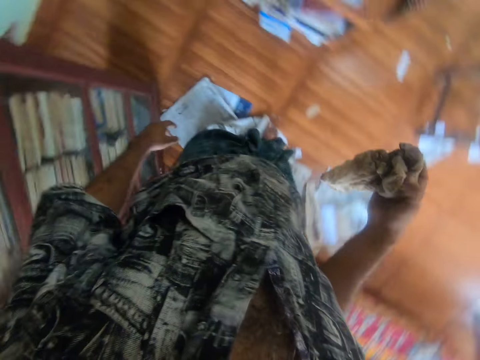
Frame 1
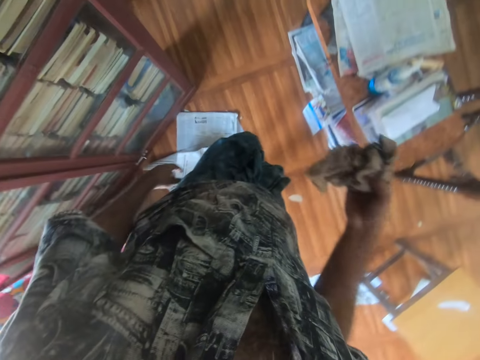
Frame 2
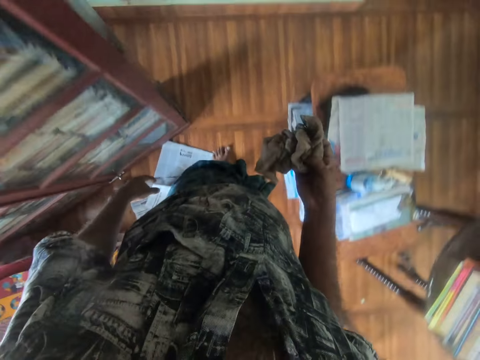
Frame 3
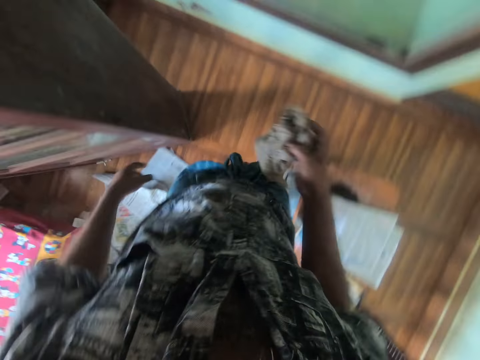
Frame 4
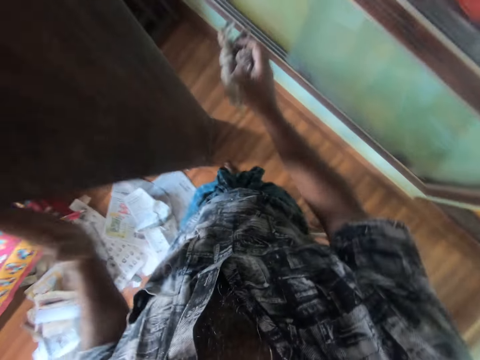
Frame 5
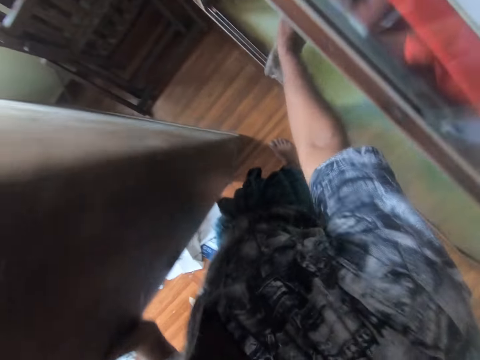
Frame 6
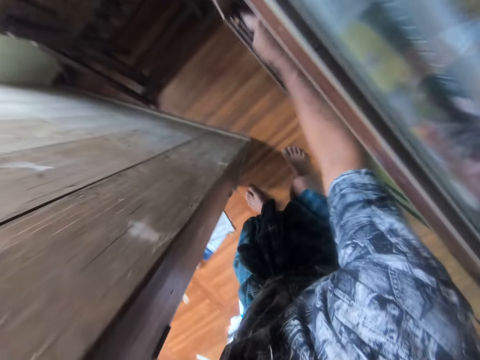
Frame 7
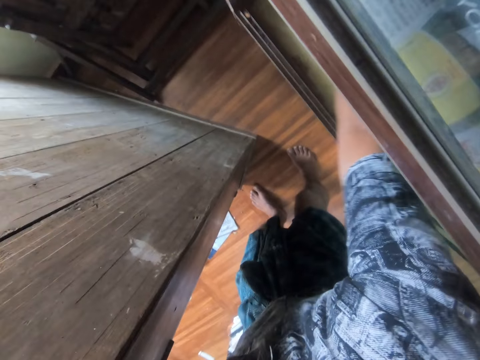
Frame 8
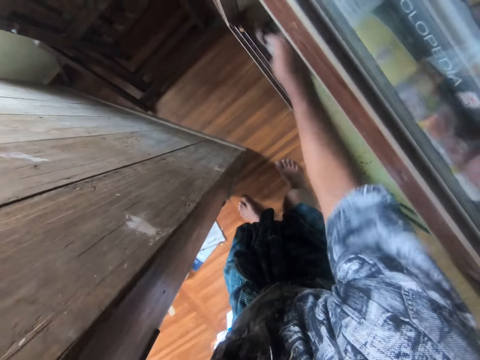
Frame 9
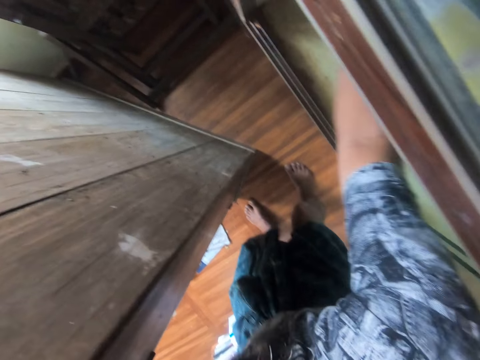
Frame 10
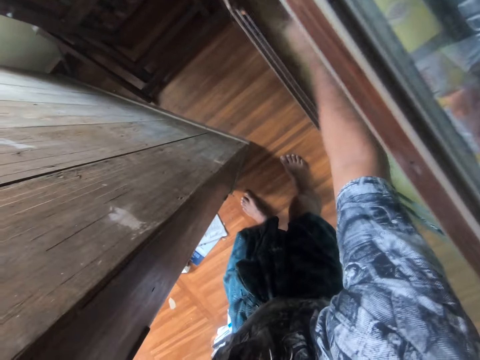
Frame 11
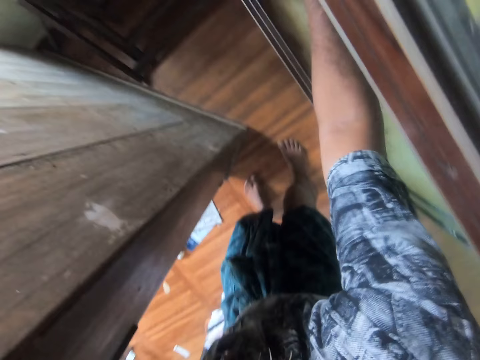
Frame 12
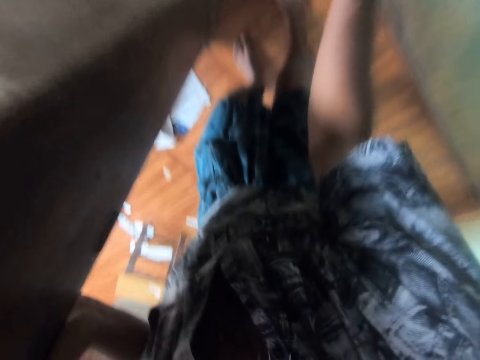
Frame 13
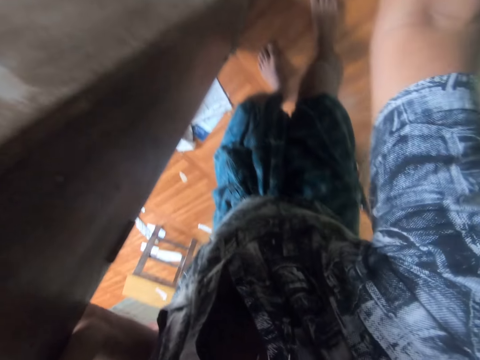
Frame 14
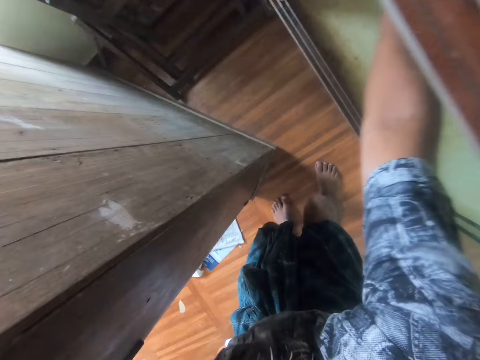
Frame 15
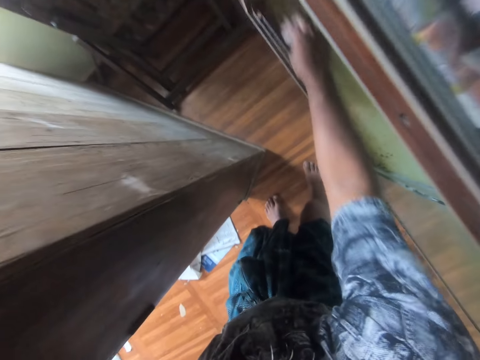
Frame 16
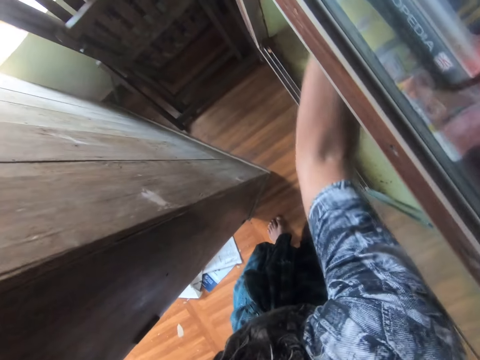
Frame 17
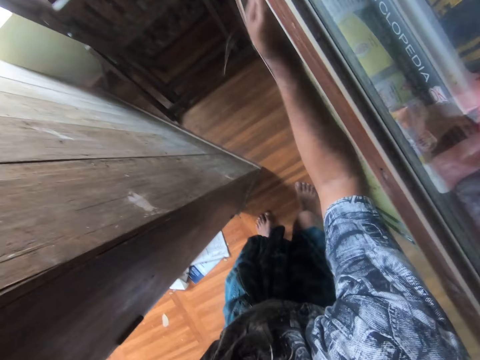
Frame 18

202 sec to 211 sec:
The camera wearer places his left hand on a standing shelf. He holds a bookshelf. He cleans inside the shelf with the rag in his right hand.

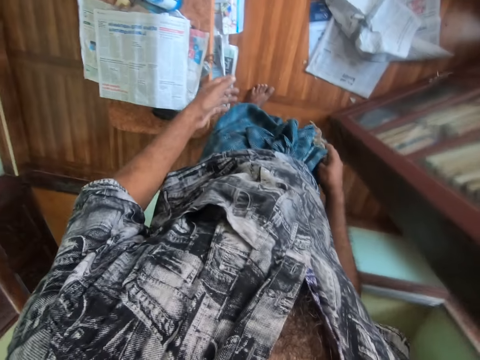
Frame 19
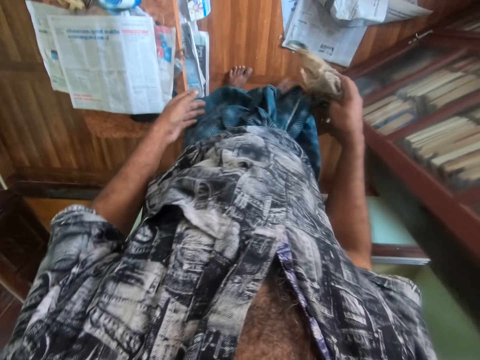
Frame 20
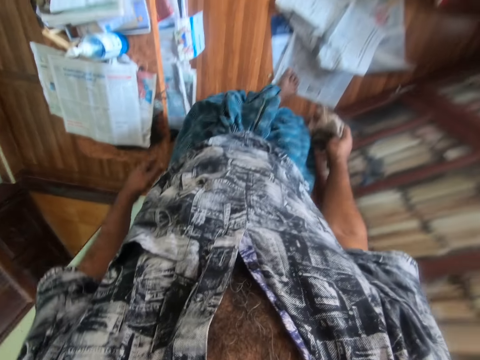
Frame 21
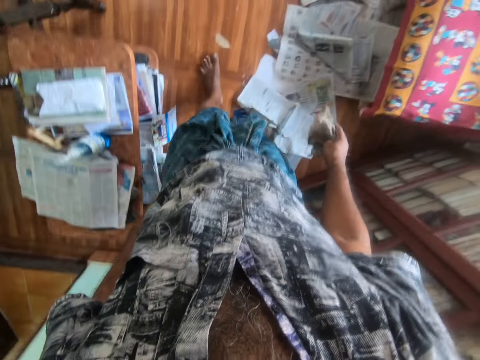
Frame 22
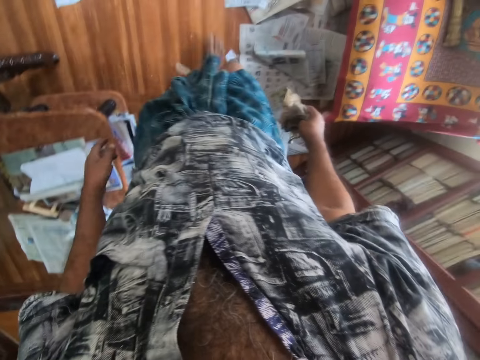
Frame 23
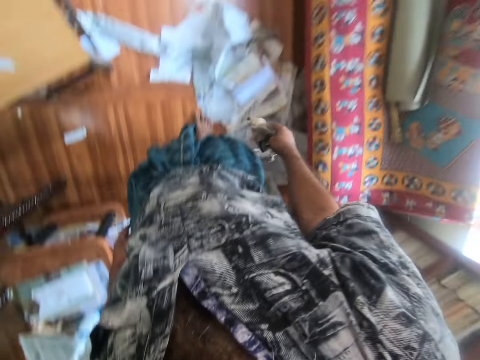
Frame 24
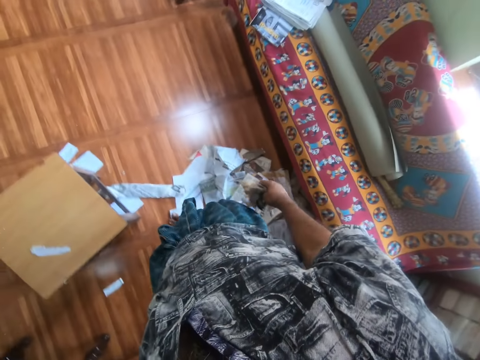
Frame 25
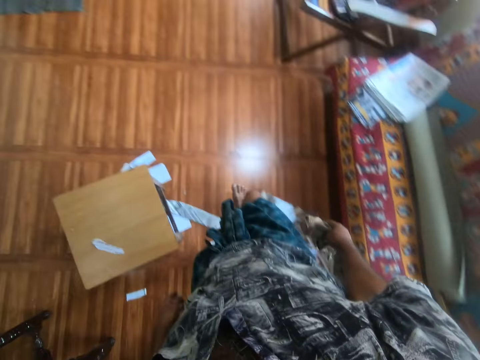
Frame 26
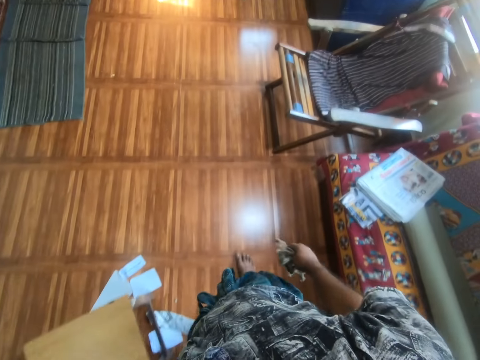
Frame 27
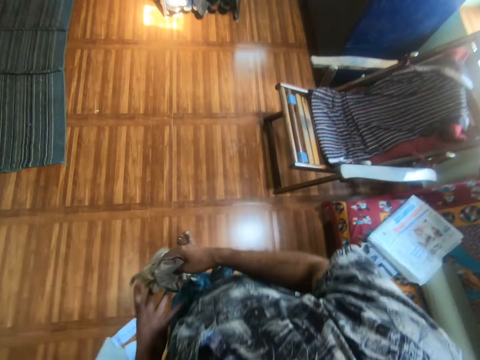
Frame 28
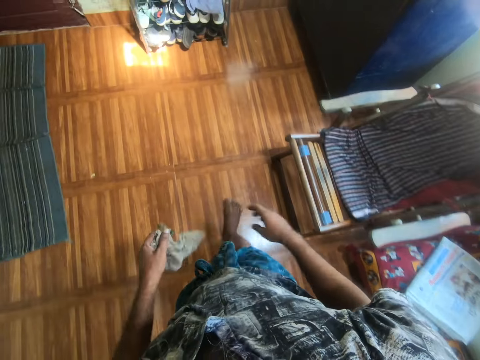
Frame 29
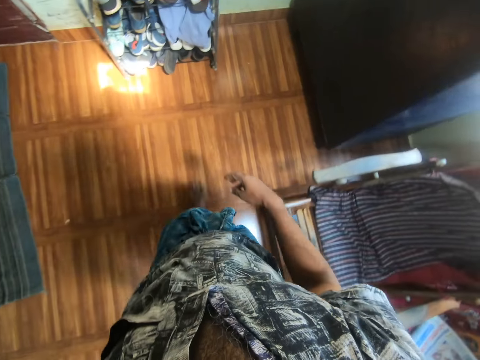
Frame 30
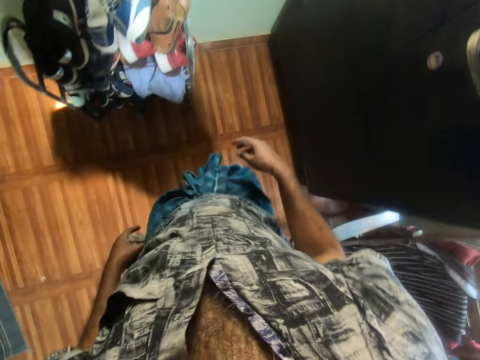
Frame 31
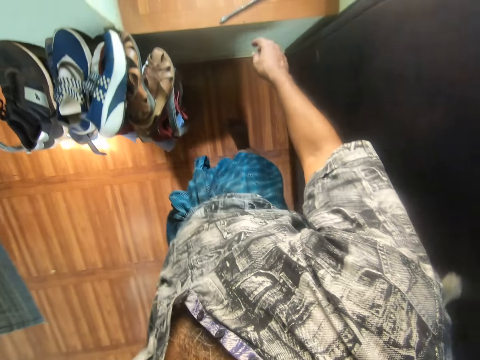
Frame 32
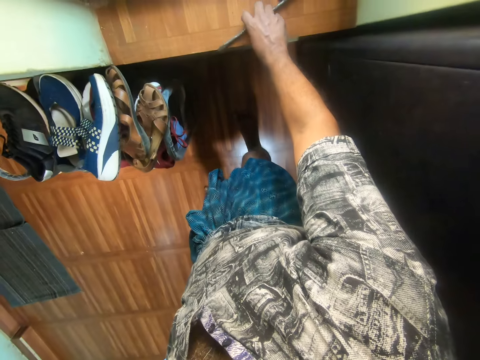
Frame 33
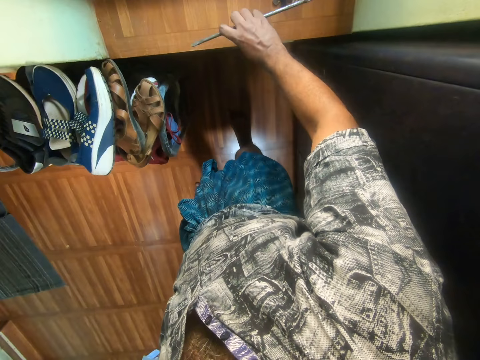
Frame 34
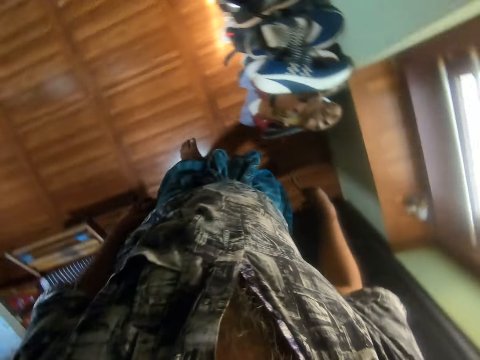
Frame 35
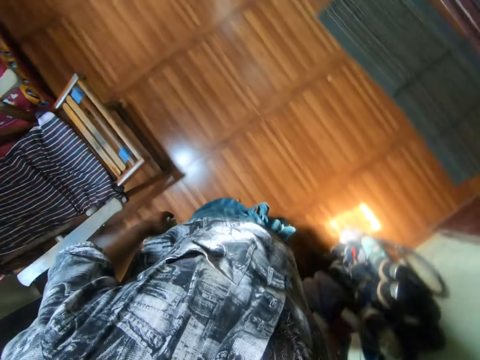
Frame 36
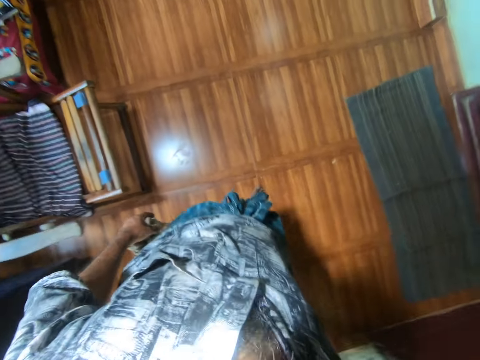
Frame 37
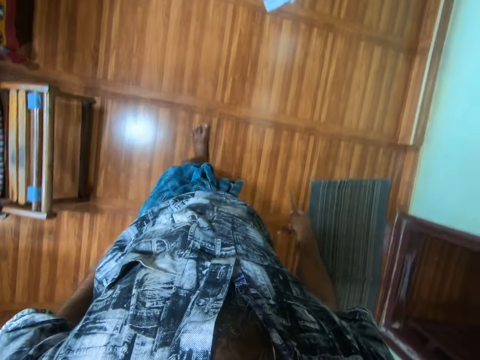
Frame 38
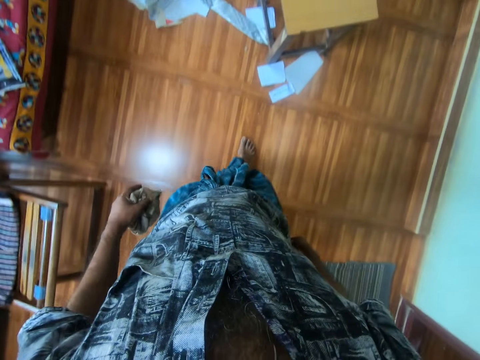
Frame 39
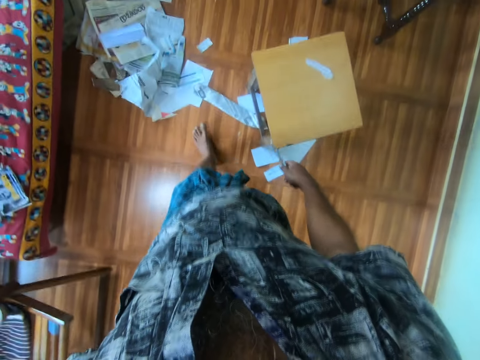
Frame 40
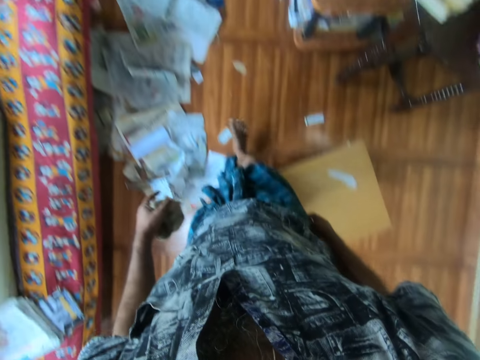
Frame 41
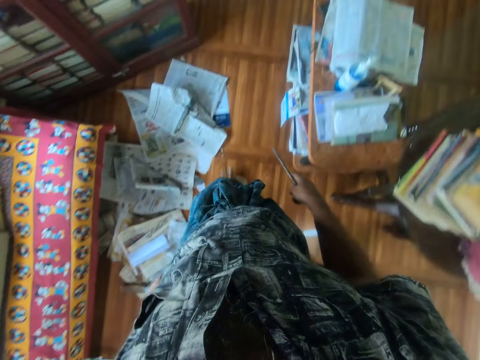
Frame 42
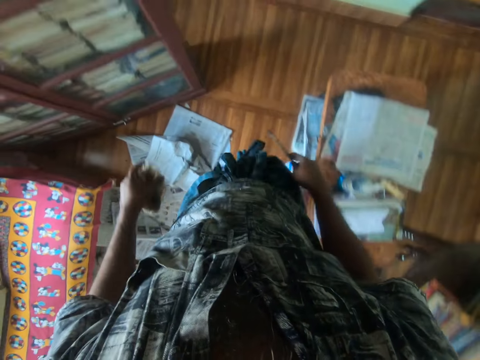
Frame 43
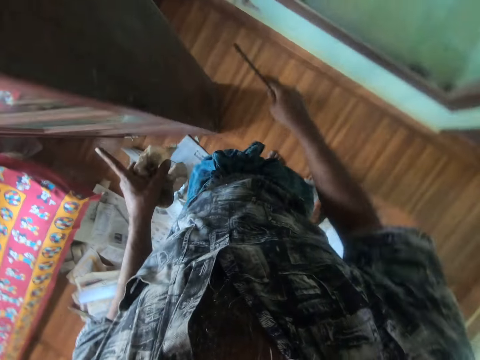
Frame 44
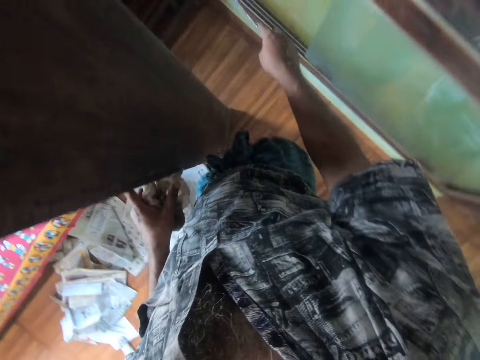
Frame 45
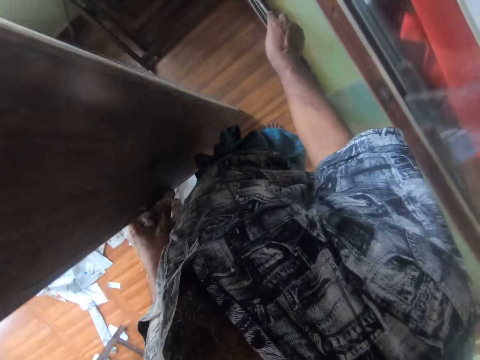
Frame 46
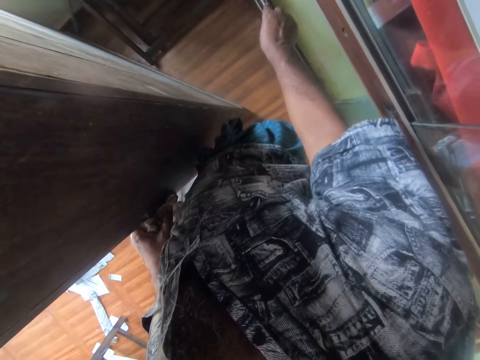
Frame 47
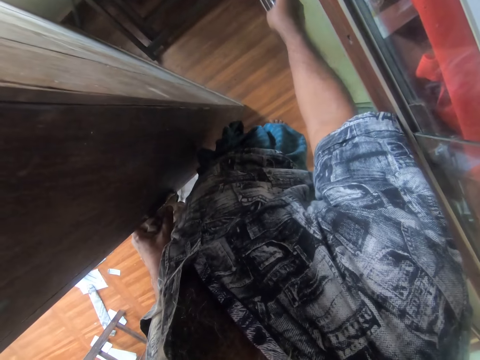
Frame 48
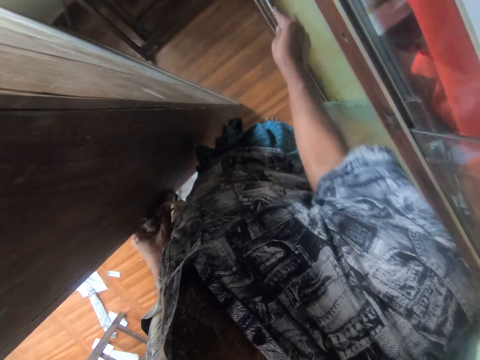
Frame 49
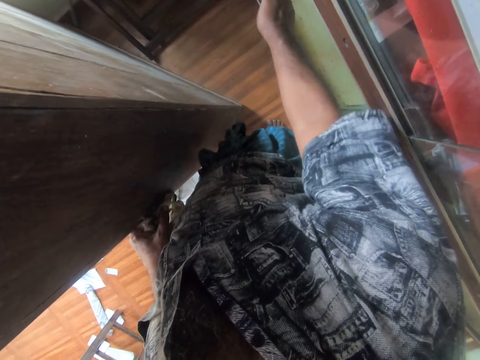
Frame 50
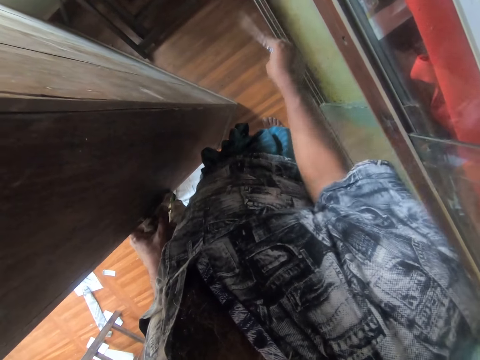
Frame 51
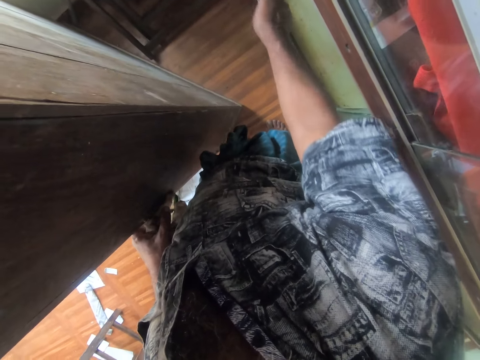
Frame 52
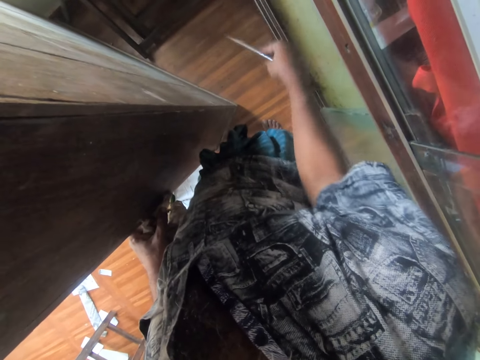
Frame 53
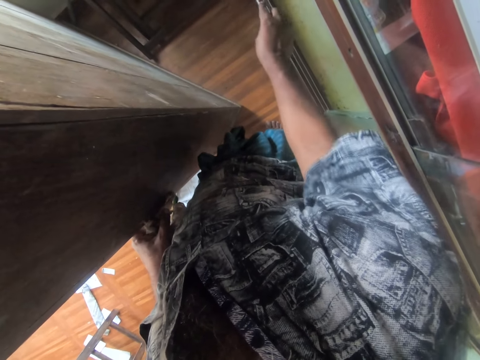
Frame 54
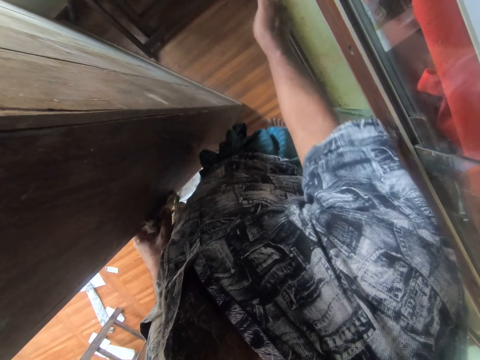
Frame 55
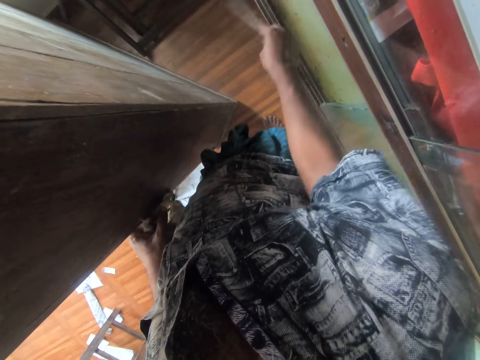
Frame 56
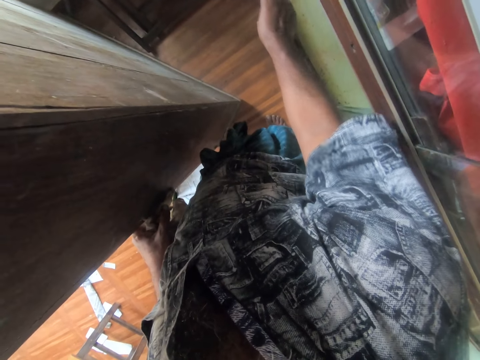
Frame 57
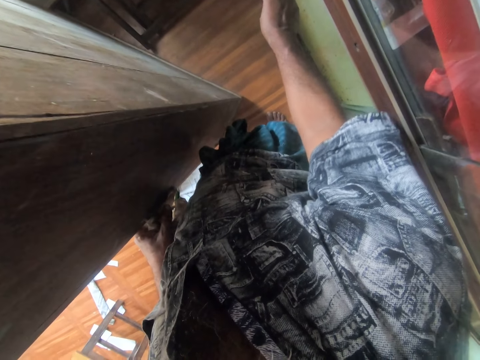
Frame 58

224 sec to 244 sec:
The camera wearer walks towards a shoe rack. He places the rag in his right hand in his left hand. He picks up a metal rod from the window sill with his right hand. He walks towards book shelves. He places his left hand on the standing shelf. He removes dirt from the window slider with the metal rod in his right hand.
